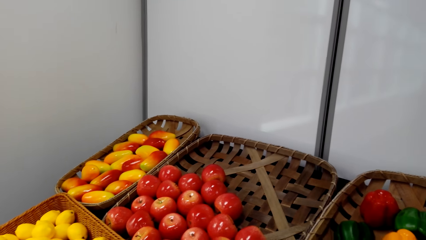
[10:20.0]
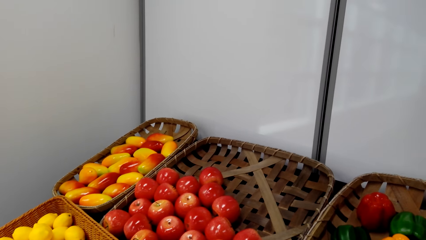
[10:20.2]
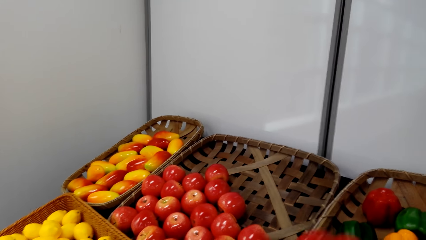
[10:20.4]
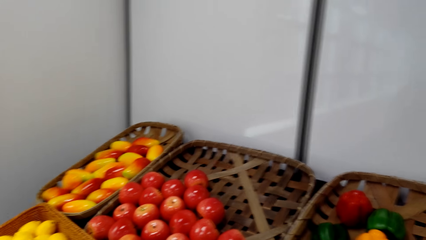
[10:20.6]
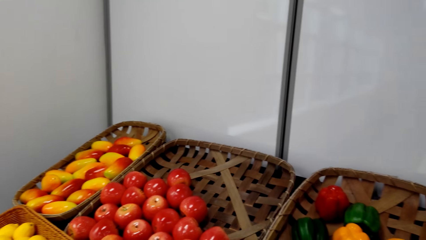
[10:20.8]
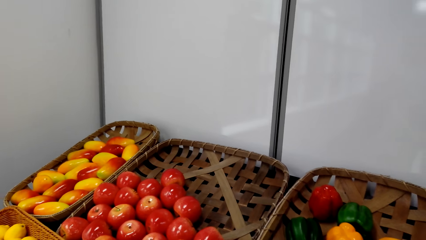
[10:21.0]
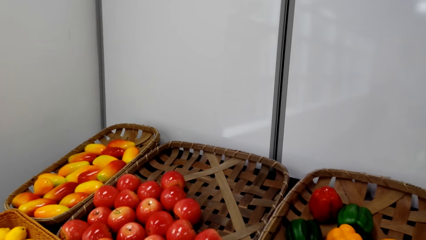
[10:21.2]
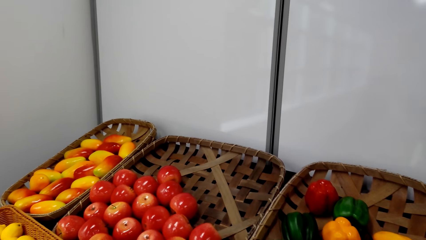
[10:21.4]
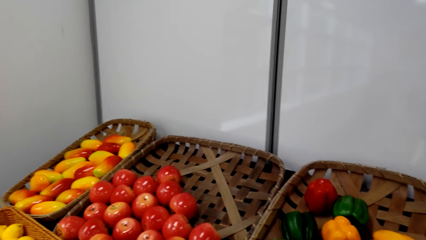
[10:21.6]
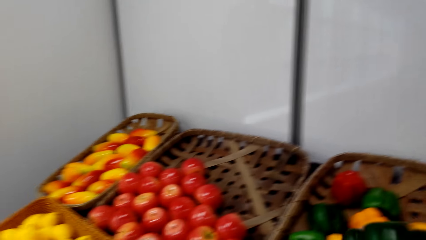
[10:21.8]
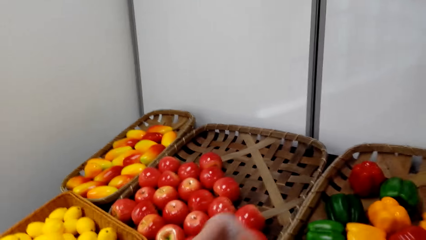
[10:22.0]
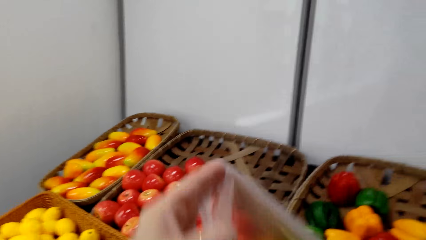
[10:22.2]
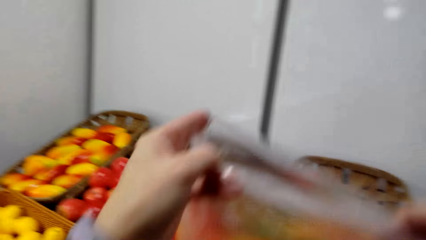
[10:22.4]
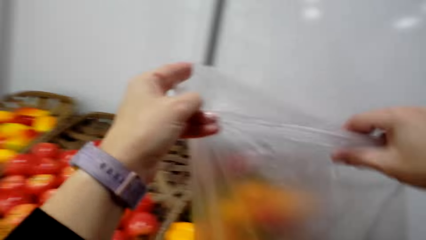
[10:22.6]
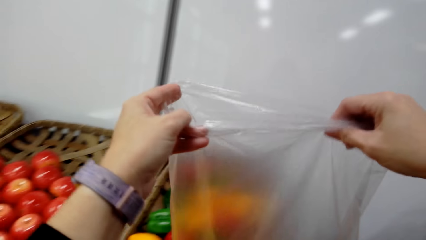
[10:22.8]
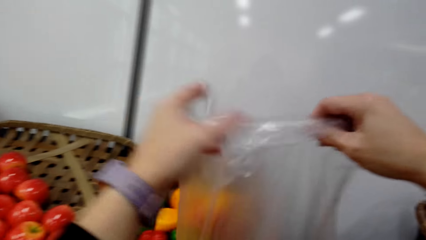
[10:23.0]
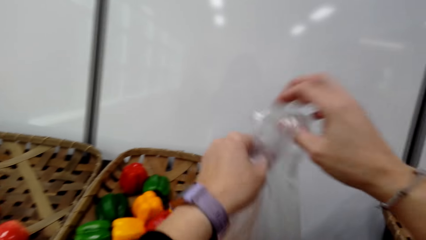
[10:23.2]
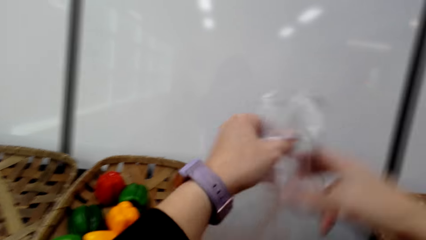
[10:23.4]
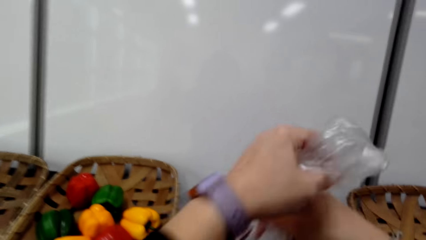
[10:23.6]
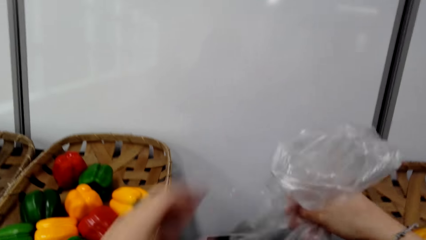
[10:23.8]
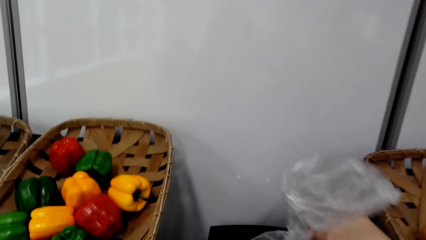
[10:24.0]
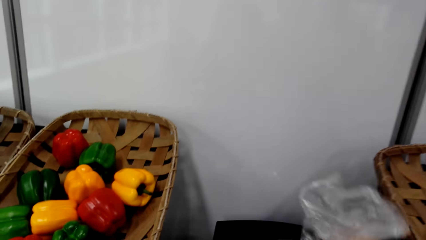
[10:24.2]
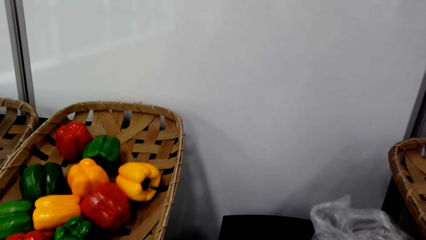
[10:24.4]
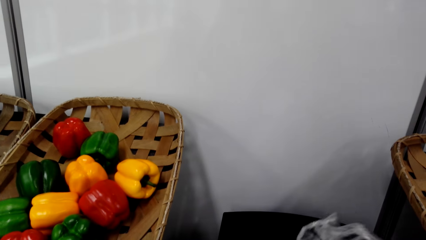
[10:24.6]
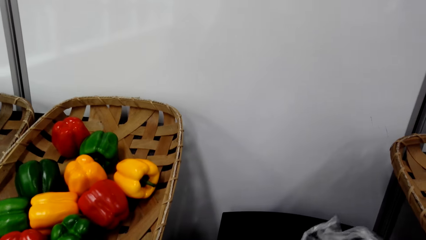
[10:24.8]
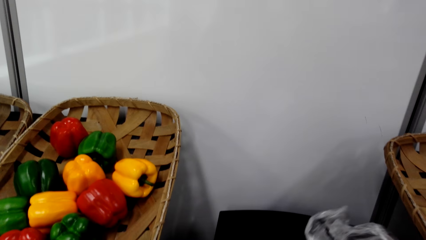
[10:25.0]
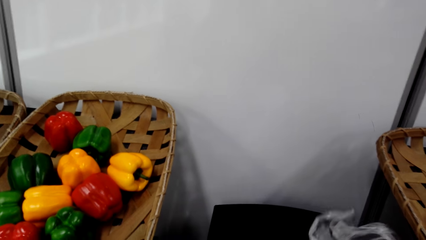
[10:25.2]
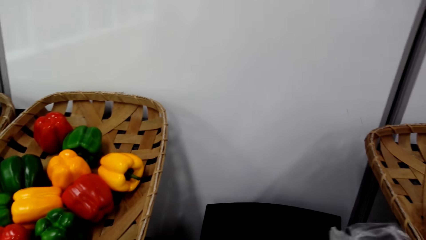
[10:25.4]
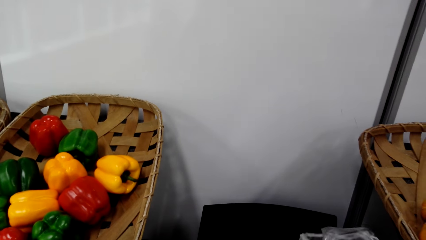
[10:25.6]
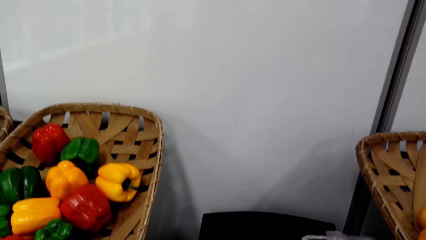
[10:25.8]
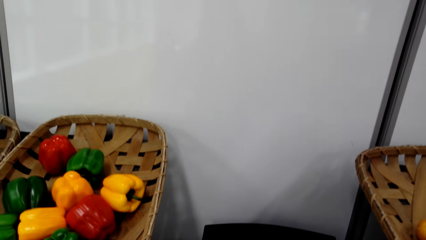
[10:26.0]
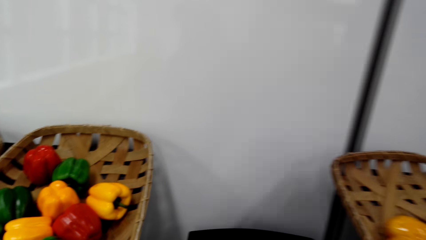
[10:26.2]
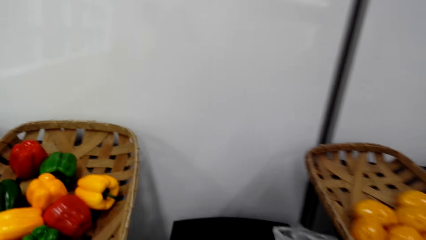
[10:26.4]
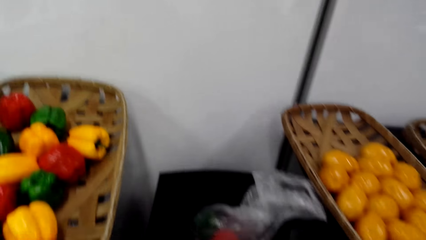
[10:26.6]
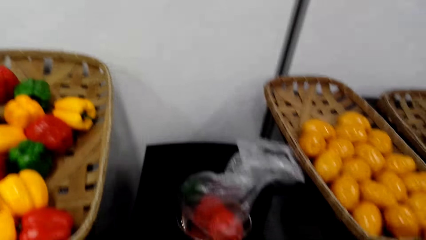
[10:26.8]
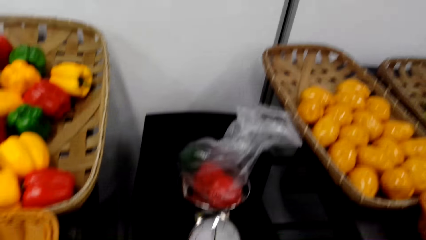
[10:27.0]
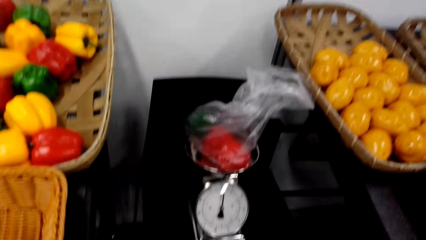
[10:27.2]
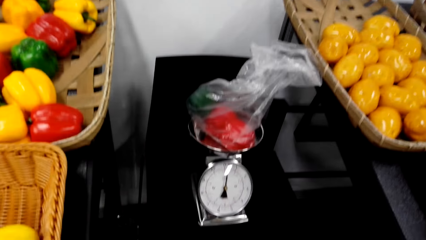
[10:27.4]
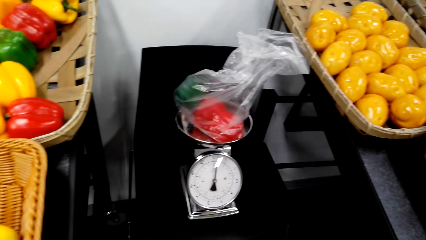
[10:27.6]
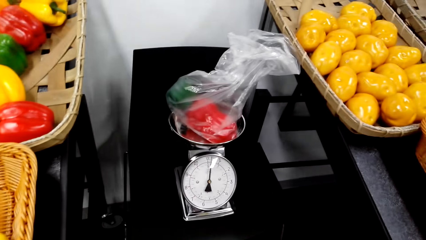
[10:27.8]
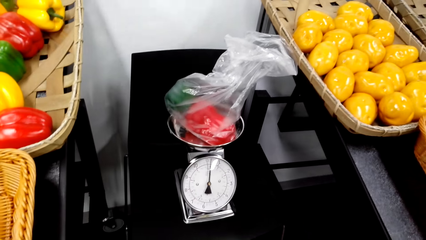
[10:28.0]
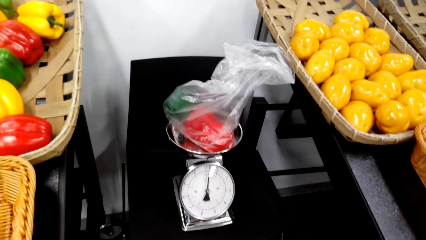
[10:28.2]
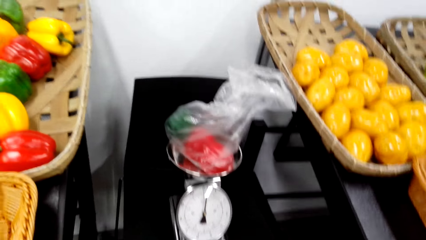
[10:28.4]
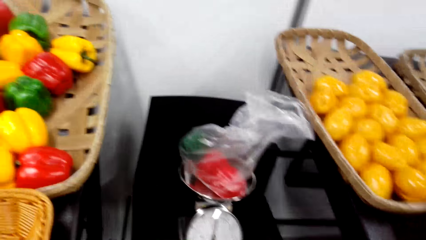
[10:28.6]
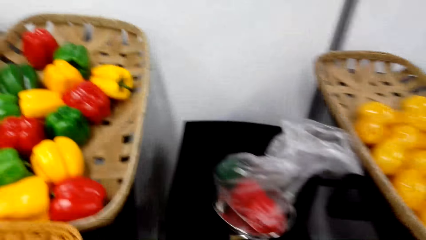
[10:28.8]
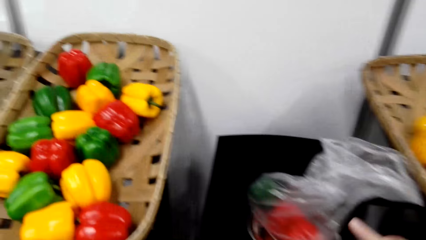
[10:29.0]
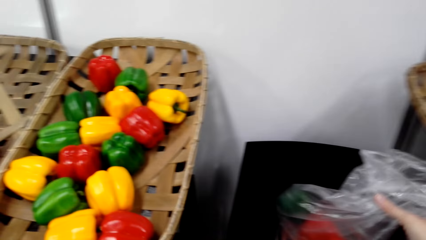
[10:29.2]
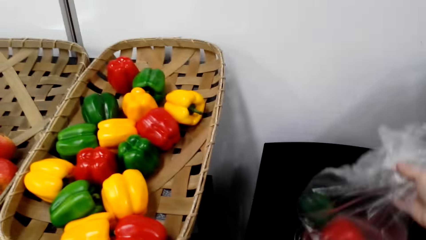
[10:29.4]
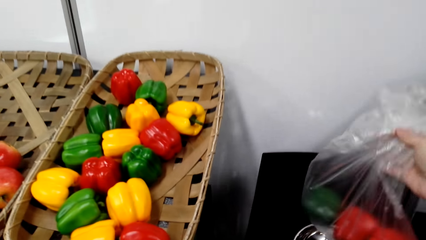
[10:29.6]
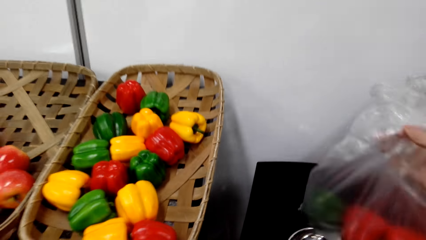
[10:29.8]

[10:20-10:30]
The camera wearer lifts a nylon bag. They hold the nylon bag. They hold the nylon bag again. They place the nylon bag of something on a weighing scale. They pick the nylon bag.

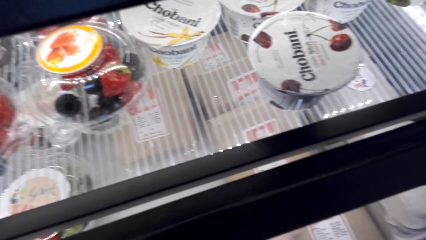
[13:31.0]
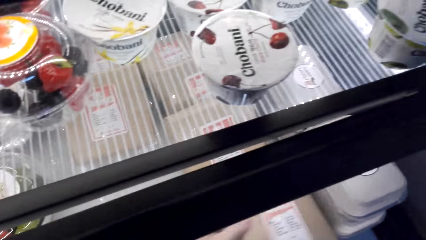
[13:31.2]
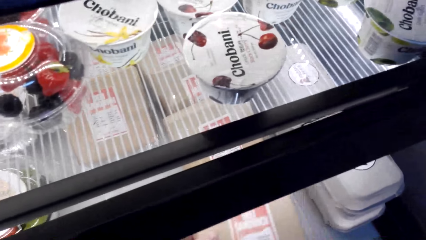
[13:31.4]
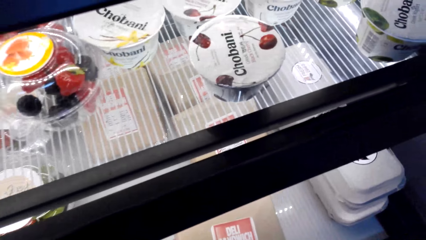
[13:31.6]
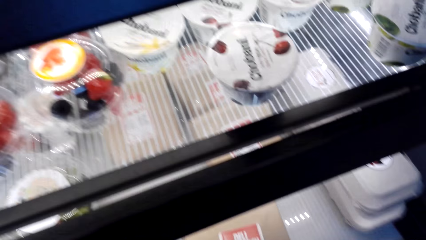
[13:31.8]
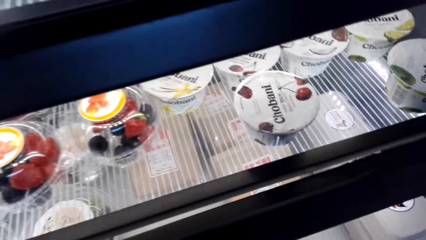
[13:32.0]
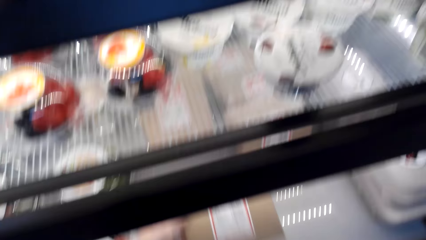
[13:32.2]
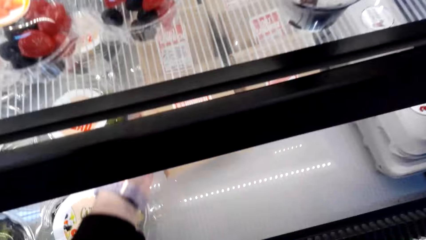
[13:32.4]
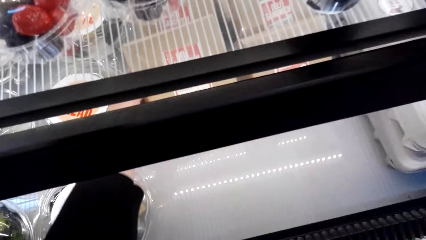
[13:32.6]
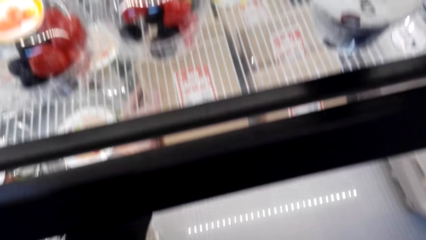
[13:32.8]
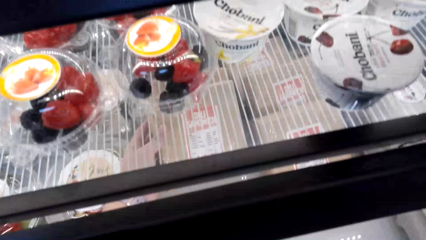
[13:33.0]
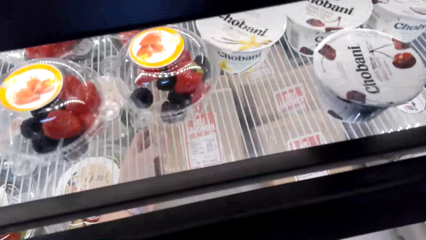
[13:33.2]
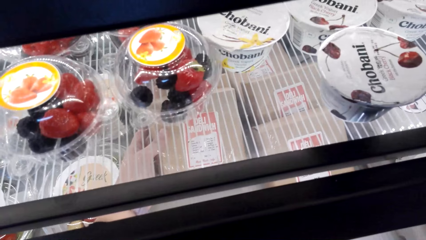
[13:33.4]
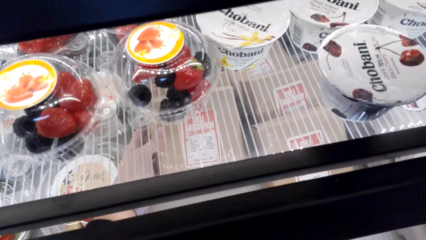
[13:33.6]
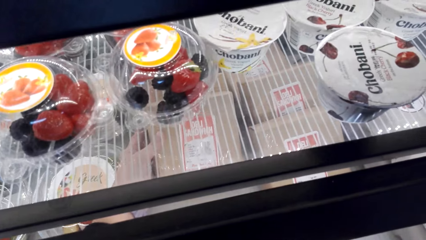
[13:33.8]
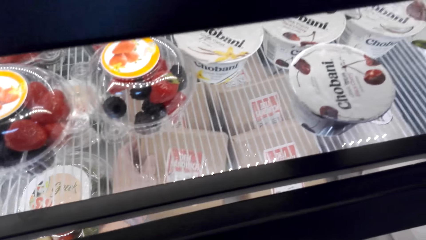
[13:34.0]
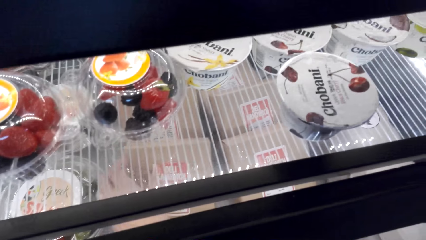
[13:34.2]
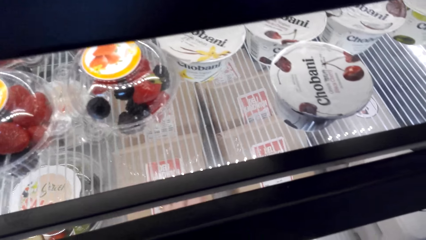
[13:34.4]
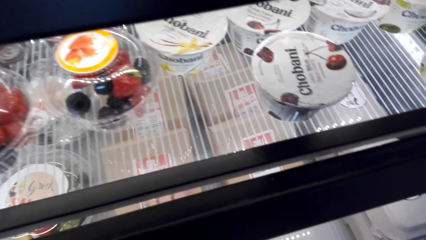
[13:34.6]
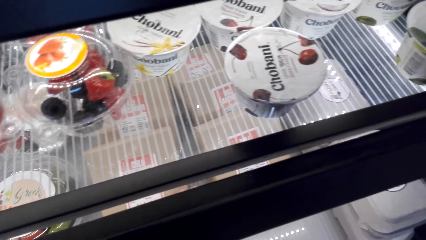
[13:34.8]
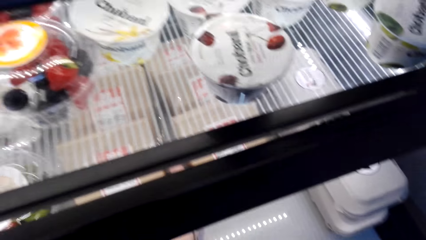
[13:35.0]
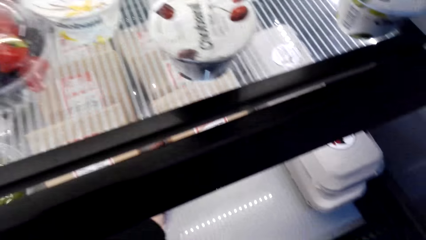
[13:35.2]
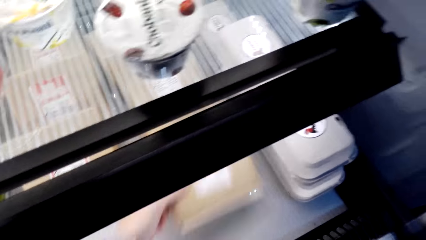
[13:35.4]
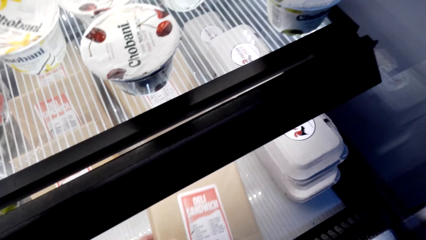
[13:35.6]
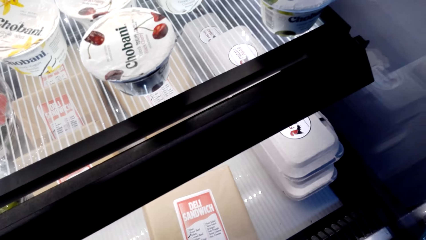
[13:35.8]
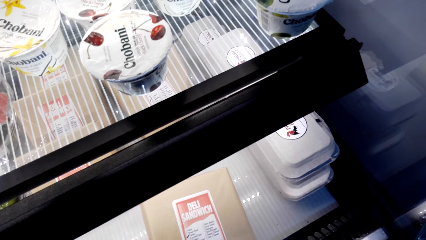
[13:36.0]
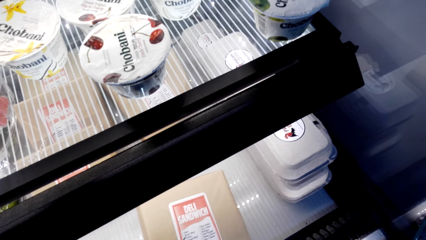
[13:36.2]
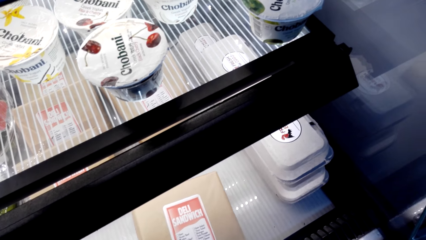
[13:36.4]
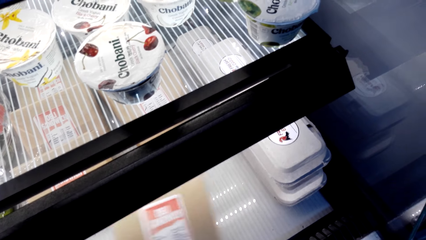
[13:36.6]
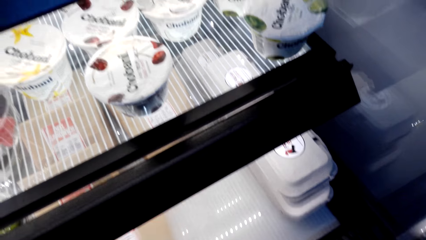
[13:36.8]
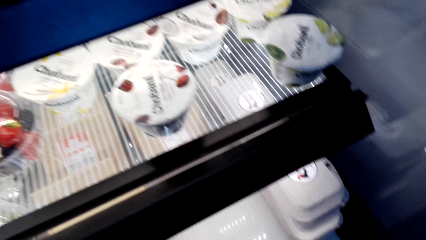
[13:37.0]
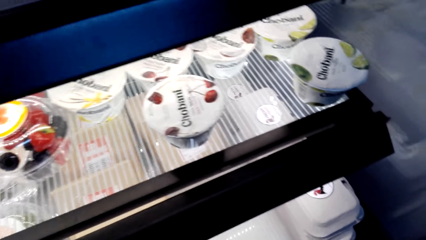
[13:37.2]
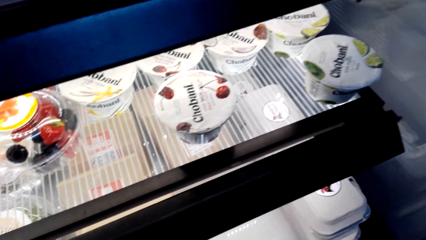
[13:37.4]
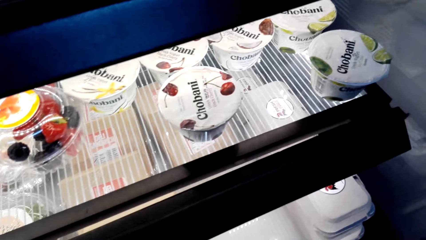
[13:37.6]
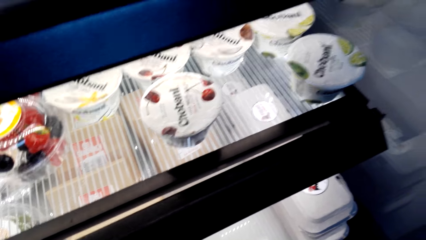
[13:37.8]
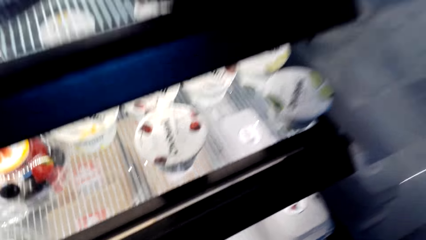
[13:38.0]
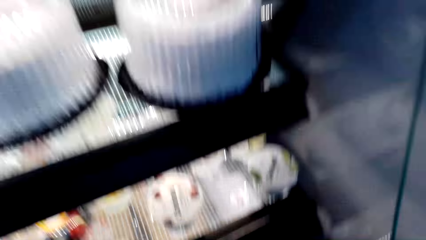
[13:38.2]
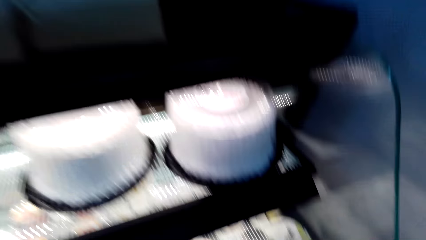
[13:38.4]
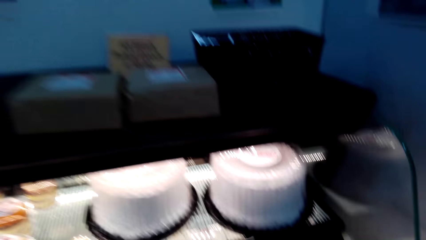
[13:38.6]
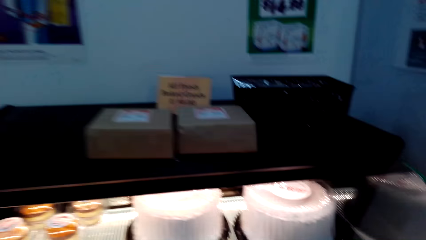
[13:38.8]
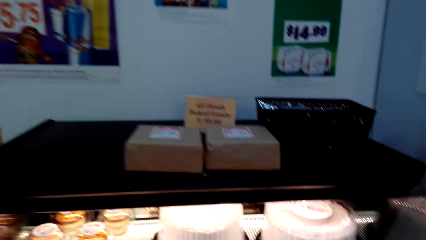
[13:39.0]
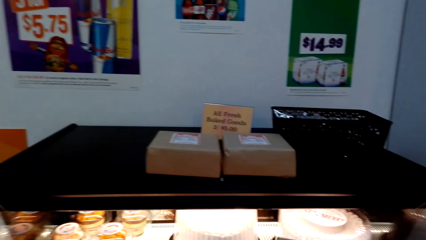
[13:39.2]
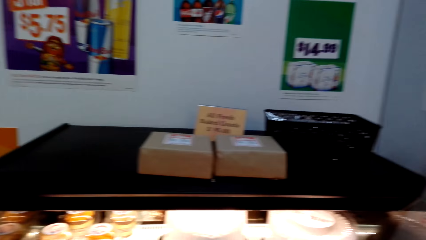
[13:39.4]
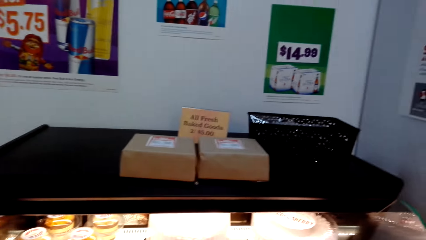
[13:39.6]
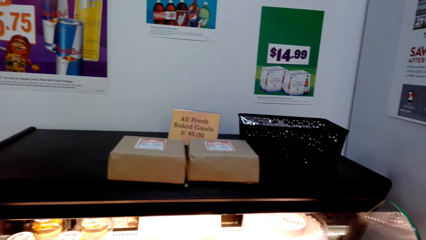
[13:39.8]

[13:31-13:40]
The camera wearer drops a deli sandwich. They hold the deli sandwich. They drop the deli sandwich.
